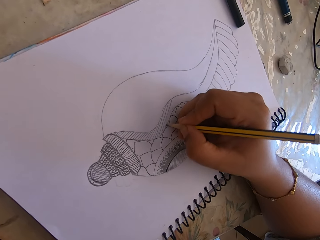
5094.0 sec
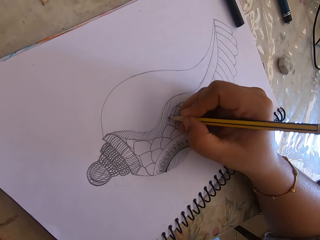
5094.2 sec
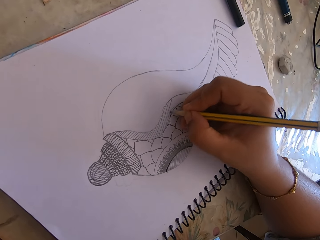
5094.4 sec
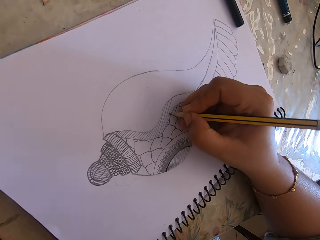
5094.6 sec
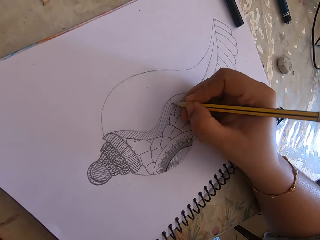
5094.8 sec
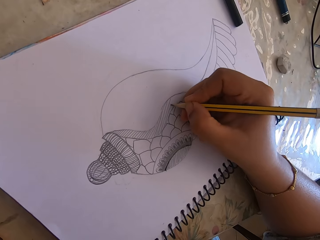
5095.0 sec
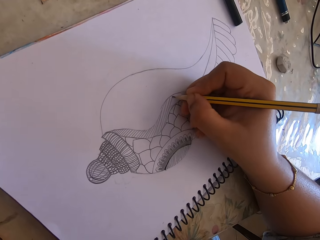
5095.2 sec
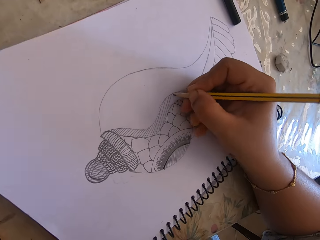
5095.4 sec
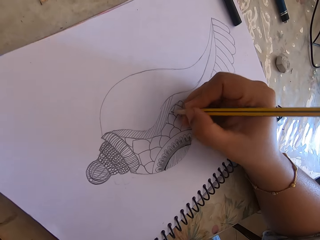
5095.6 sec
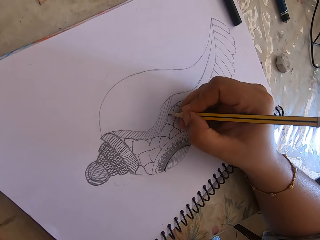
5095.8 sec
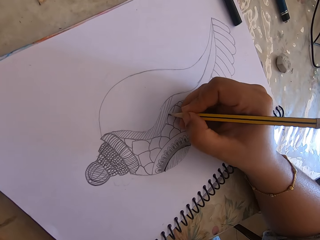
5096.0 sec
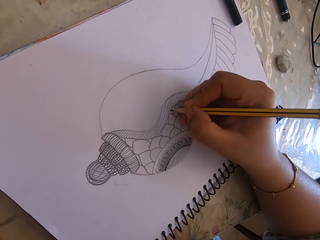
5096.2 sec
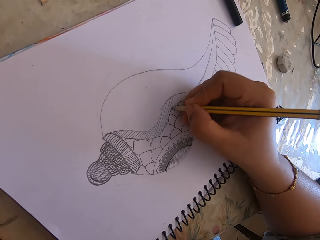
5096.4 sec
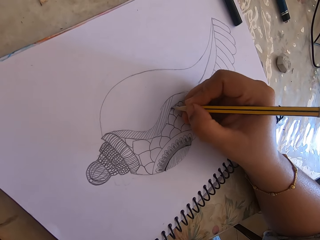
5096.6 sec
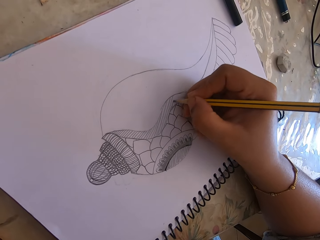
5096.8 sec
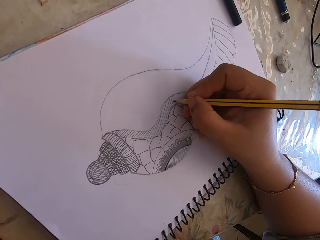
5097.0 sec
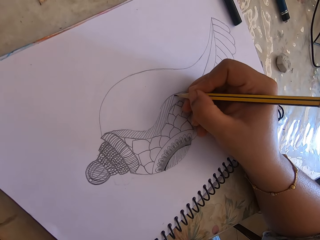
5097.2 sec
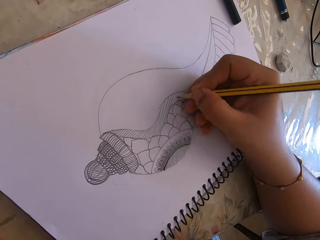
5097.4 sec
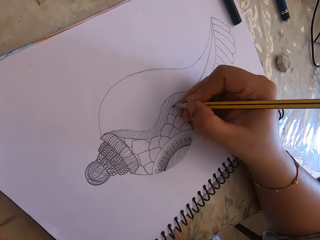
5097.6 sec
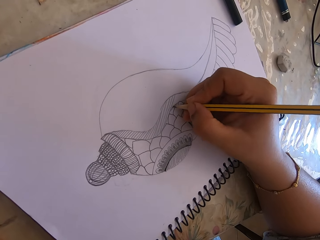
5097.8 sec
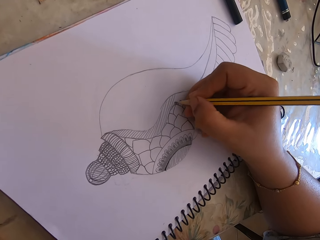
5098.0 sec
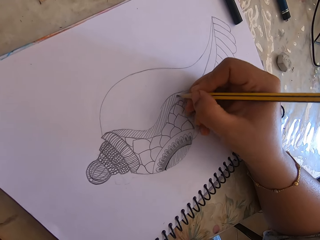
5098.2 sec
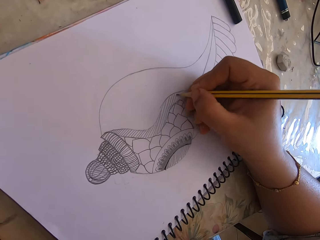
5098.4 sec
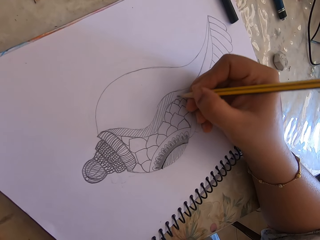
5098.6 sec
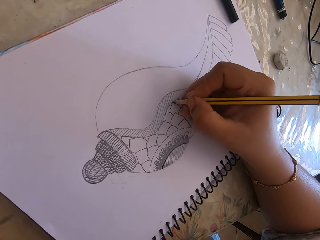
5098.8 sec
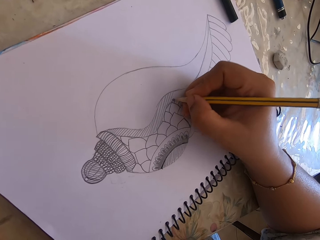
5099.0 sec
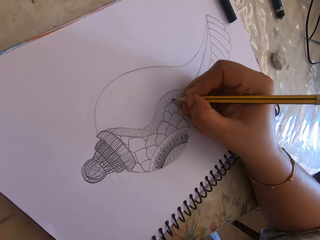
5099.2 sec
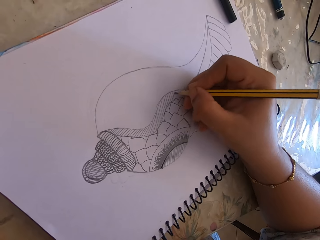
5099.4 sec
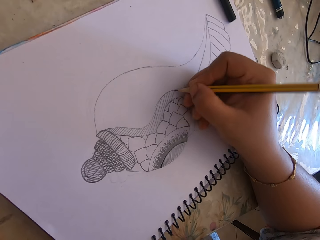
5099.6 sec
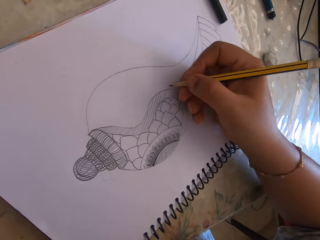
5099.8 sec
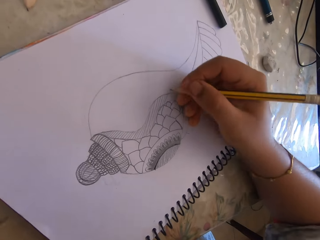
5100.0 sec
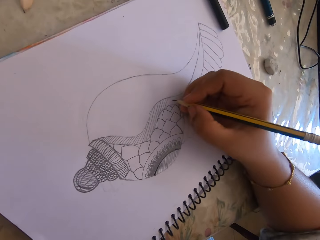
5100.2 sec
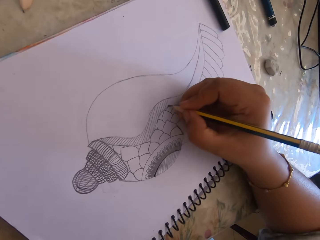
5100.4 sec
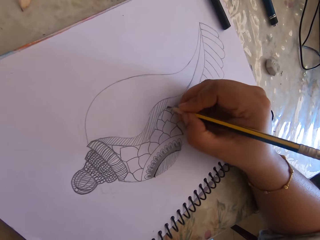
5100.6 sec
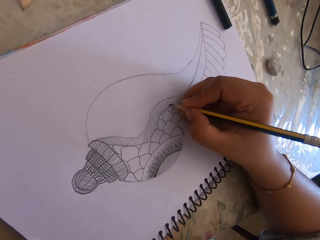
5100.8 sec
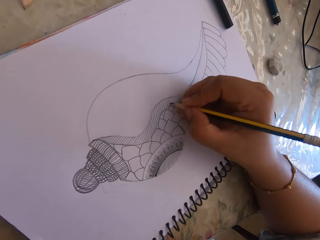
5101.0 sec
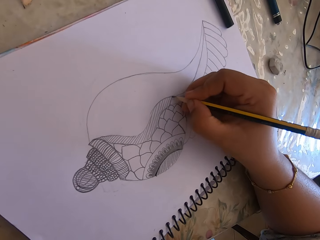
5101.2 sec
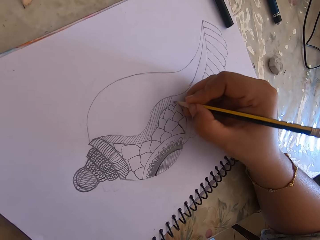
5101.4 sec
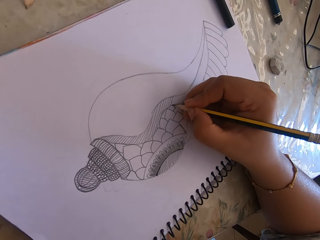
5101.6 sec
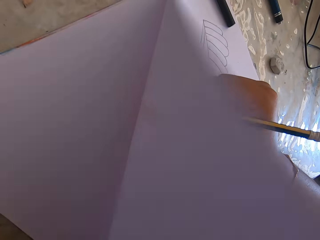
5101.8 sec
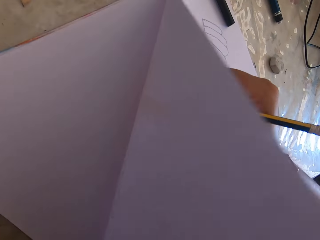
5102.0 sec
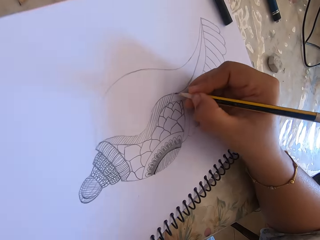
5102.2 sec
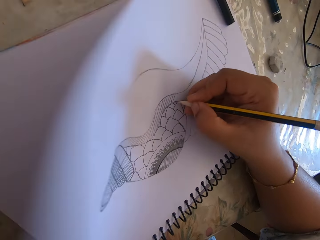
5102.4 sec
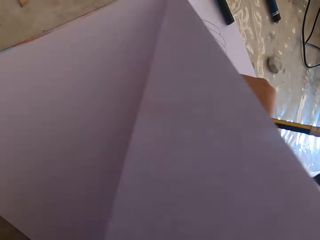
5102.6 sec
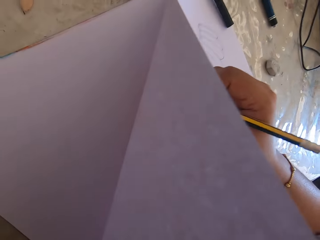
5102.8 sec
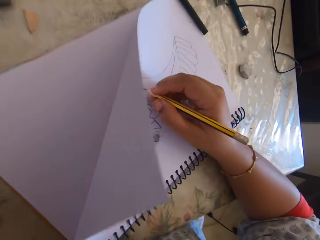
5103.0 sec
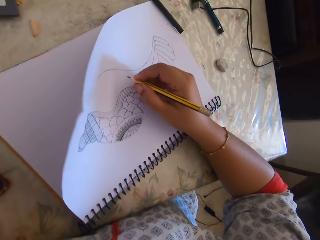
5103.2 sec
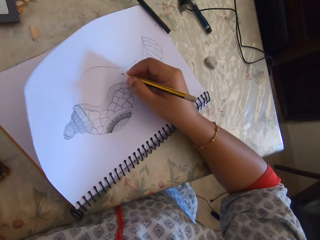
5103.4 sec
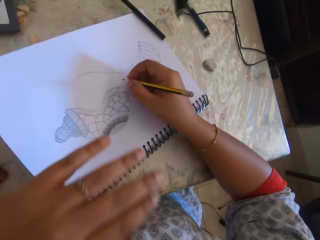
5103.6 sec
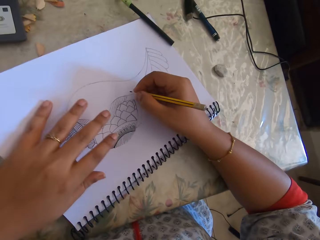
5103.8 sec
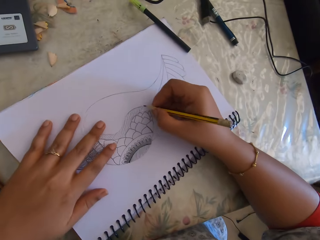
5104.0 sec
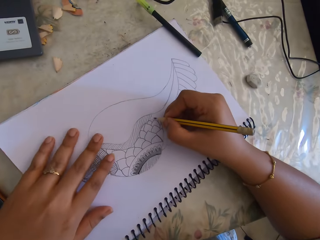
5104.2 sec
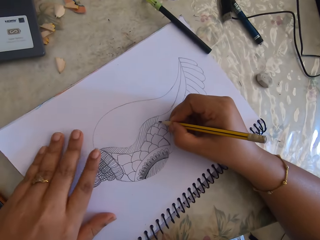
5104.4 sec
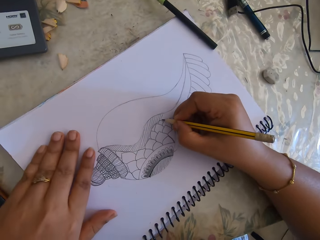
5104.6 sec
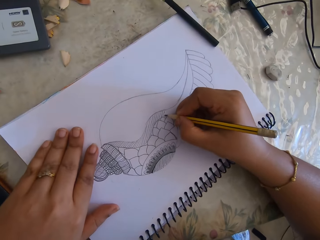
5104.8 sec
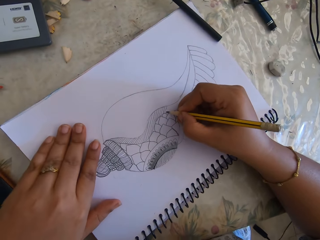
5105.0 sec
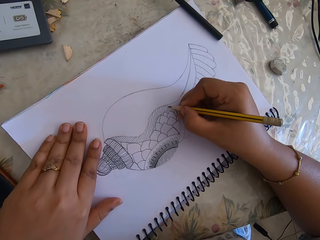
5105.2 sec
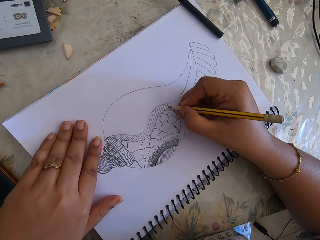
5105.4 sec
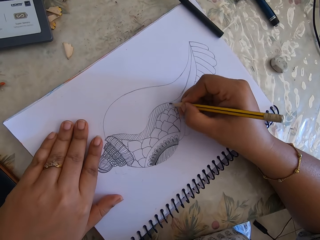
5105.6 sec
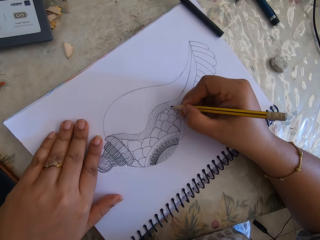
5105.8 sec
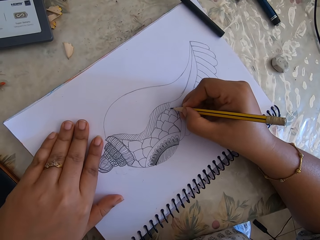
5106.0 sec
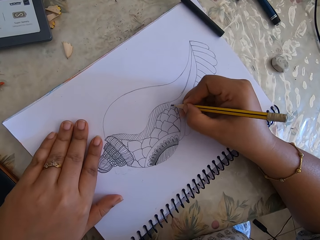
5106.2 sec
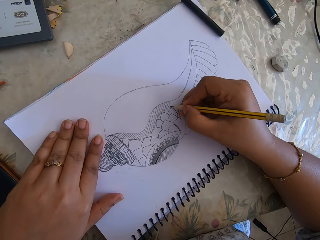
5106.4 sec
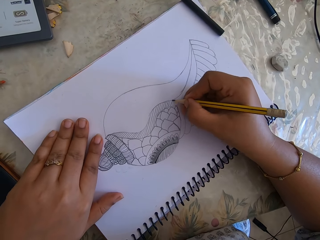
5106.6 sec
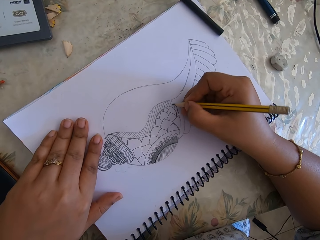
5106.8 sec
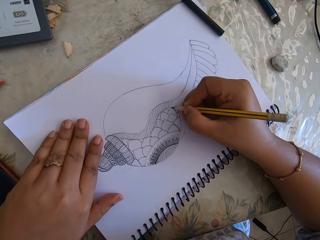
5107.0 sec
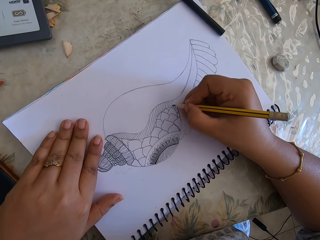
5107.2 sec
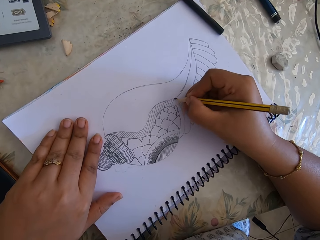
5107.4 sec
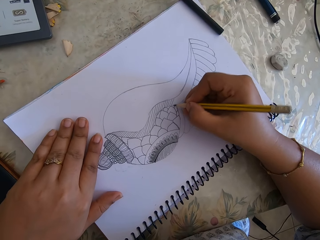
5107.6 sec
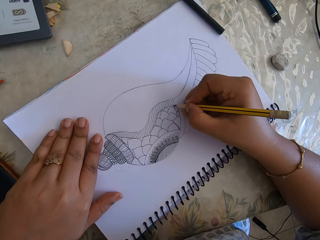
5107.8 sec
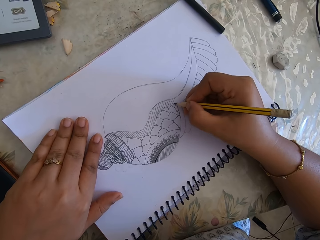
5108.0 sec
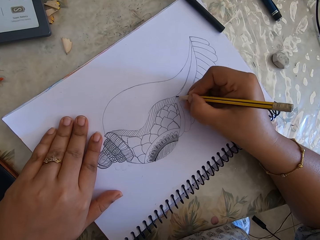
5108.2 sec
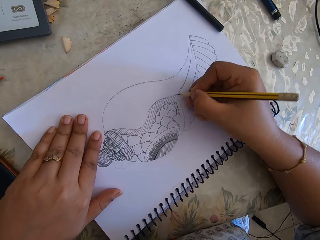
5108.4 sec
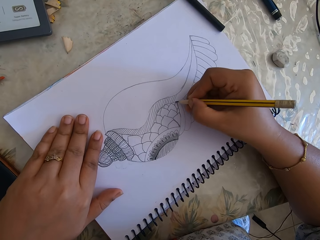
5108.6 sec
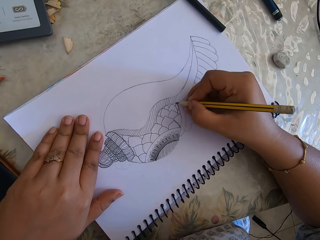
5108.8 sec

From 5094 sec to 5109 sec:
The camera wearer holds the page down and draws on the book with a pencil. A person touches the book.

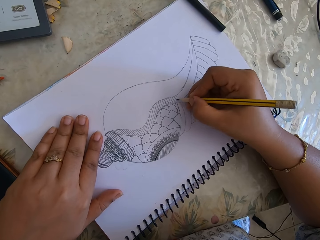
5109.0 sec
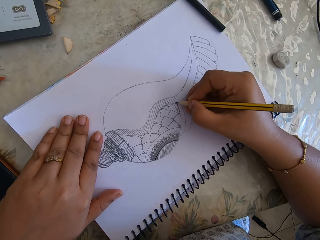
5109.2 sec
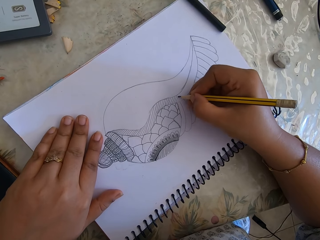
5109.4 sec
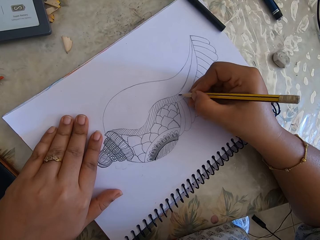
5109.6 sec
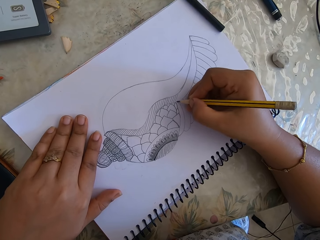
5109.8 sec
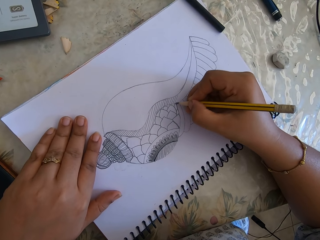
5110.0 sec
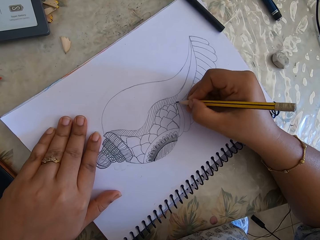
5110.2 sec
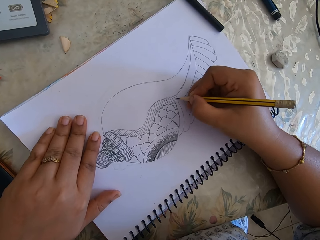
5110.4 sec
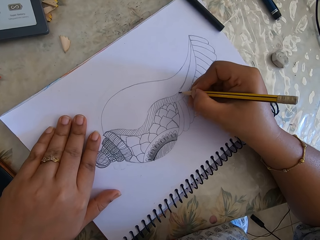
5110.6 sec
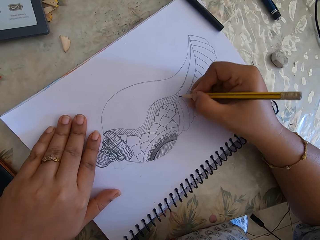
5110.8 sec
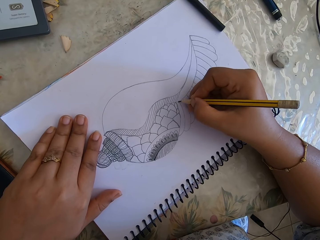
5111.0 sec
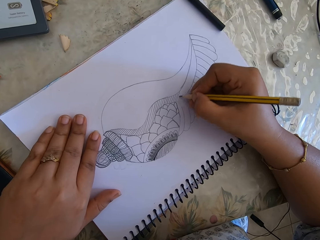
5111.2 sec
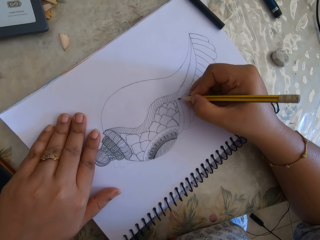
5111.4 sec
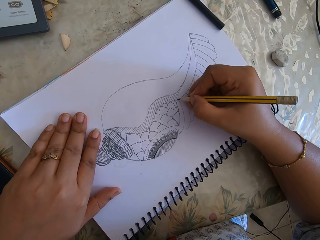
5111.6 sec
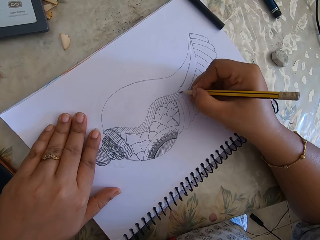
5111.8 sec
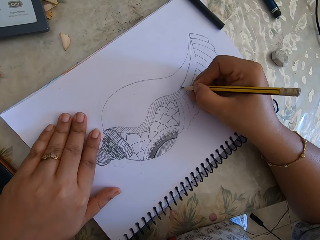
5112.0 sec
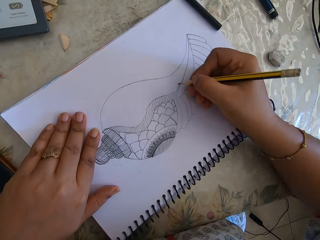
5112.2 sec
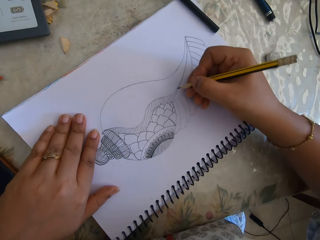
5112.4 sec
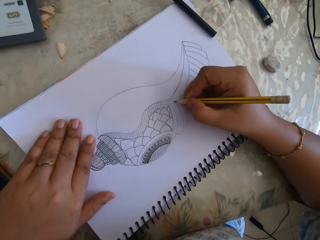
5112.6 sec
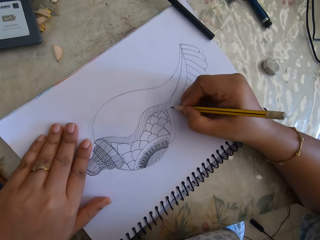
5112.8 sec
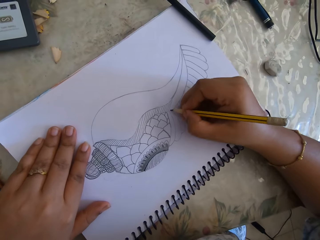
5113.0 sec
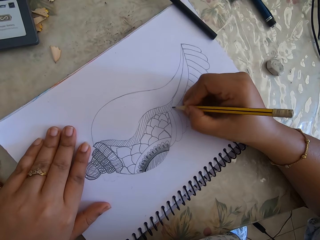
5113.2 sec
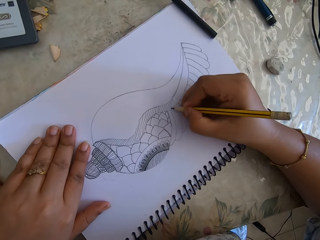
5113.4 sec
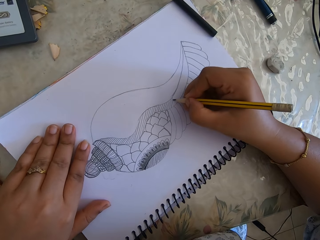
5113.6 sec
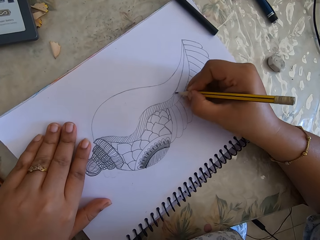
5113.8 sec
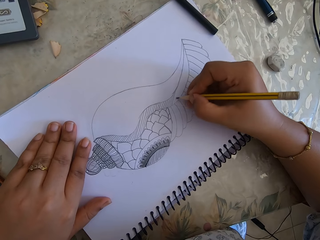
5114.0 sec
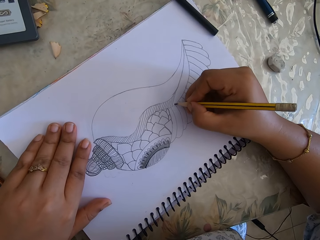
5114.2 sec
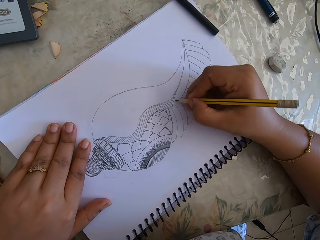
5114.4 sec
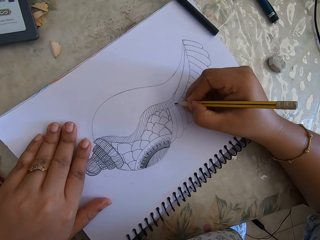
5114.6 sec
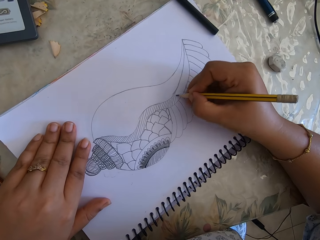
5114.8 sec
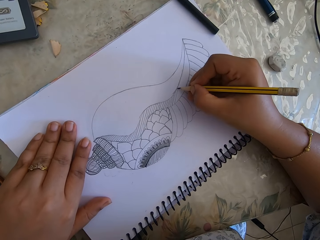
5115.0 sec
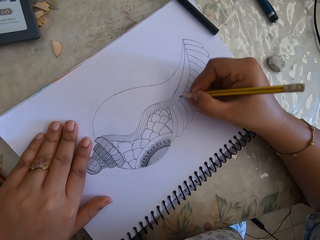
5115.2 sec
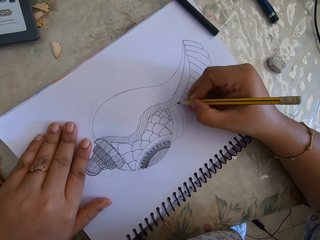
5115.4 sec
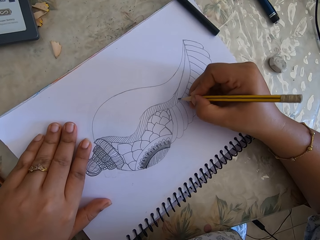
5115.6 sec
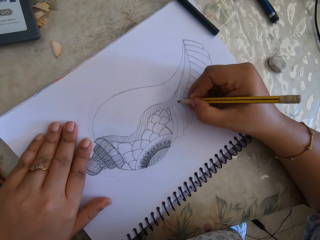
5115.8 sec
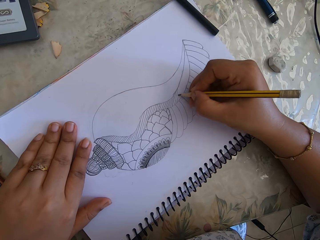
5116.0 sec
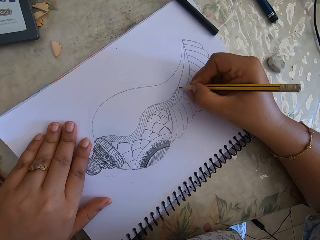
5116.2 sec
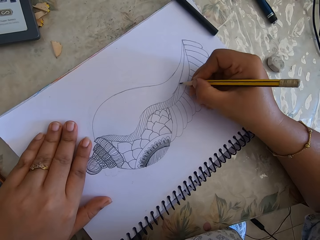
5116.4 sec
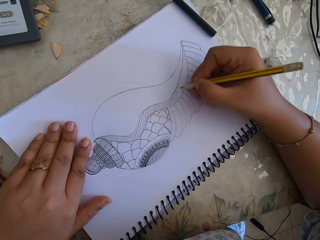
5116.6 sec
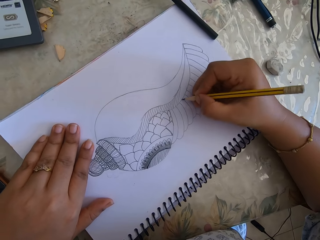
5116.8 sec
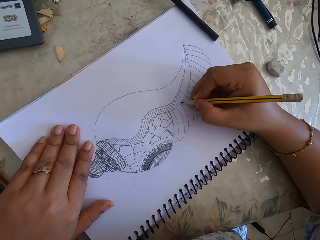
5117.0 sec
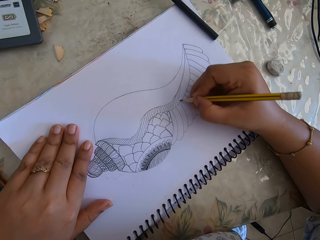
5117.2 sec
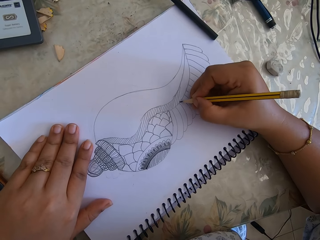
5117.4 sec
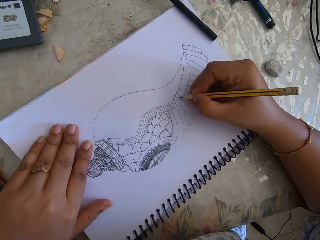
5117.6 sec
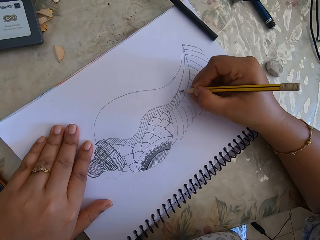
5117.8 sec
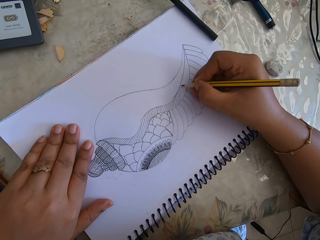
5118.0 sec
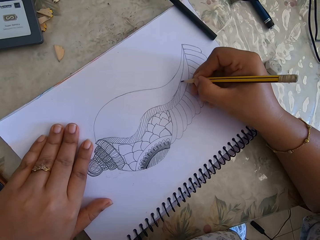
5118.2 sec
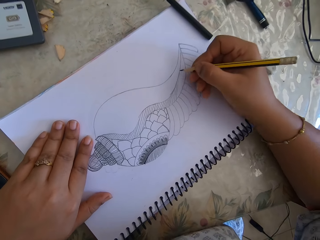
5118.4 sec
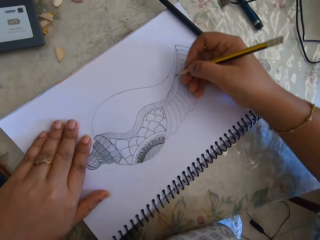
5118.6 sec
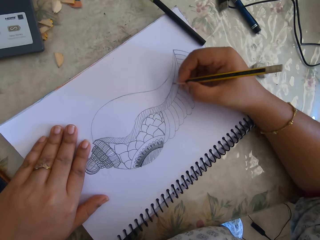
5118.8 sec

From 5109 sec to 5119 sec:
The camera wearer writes.
